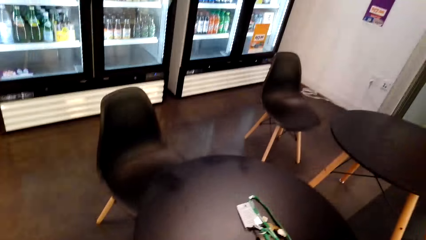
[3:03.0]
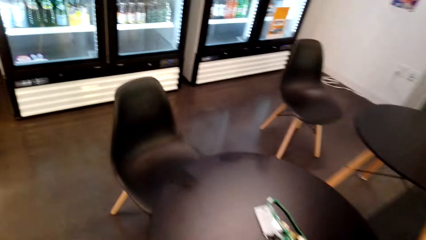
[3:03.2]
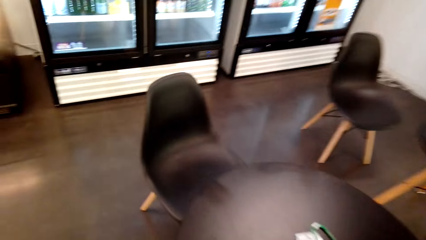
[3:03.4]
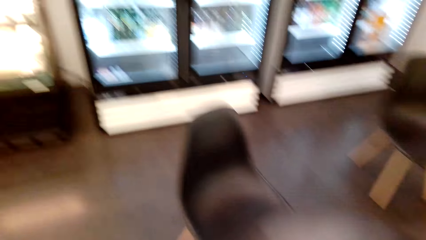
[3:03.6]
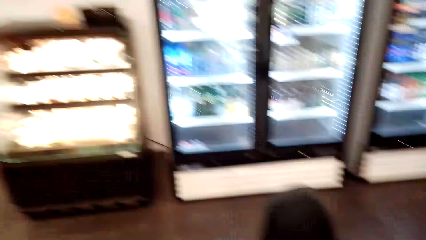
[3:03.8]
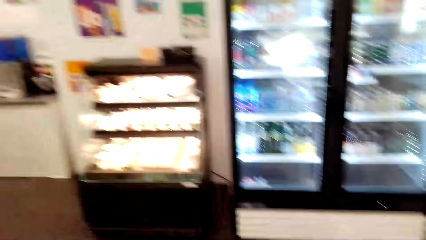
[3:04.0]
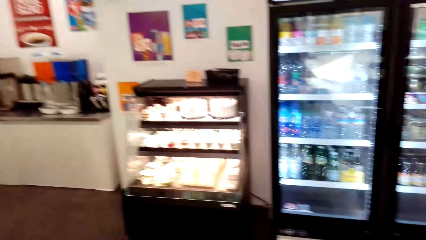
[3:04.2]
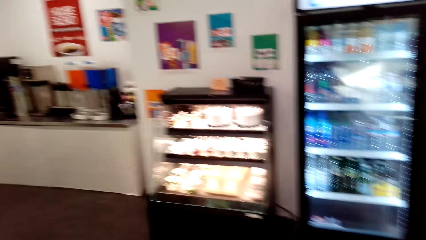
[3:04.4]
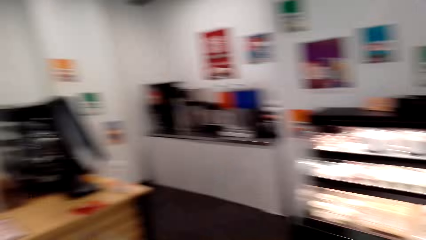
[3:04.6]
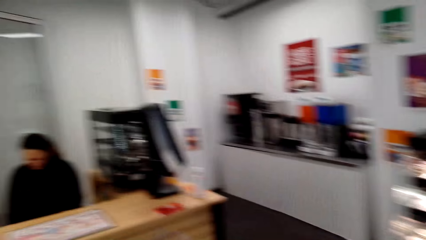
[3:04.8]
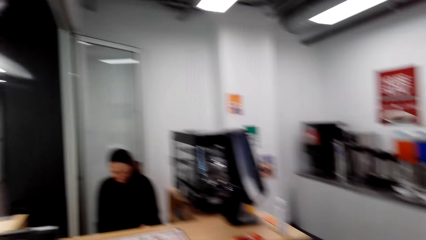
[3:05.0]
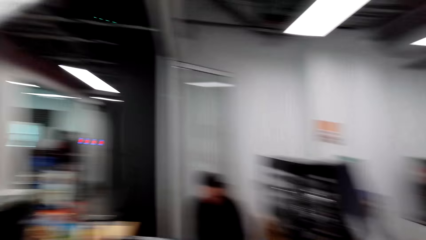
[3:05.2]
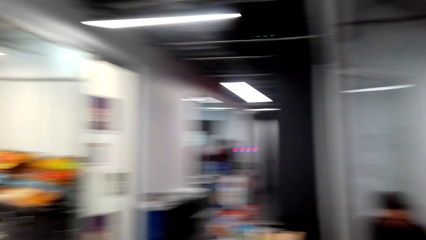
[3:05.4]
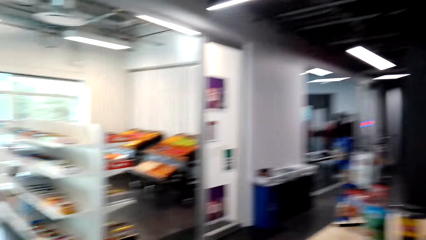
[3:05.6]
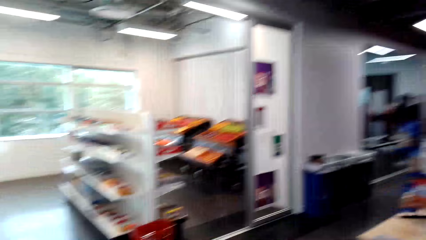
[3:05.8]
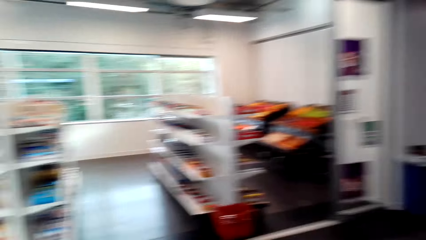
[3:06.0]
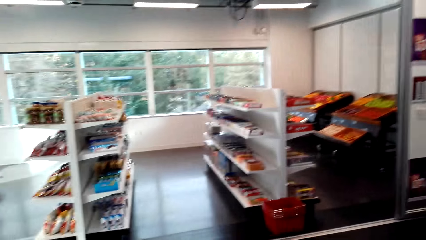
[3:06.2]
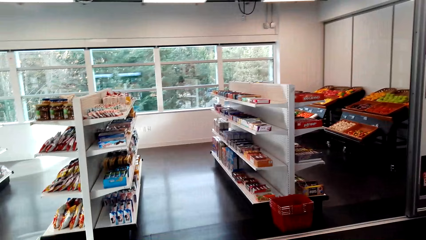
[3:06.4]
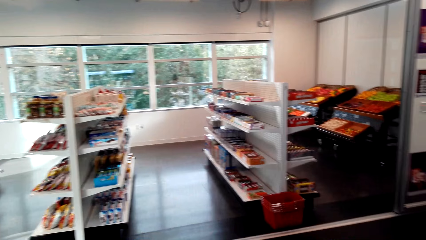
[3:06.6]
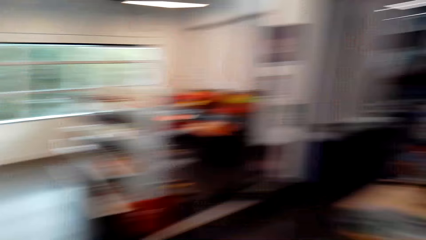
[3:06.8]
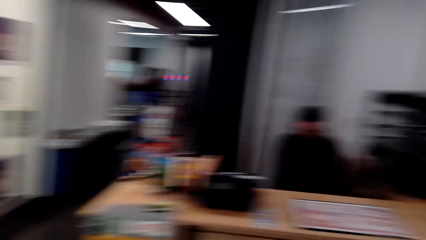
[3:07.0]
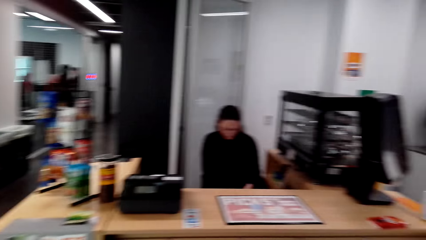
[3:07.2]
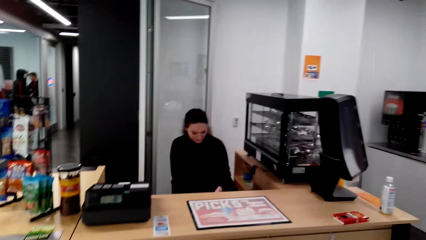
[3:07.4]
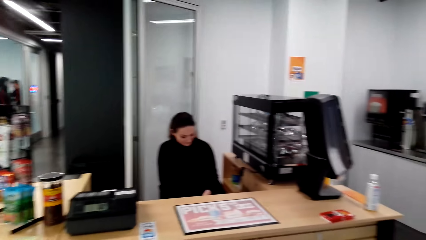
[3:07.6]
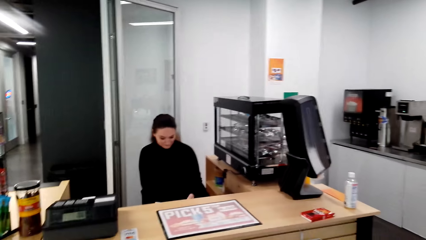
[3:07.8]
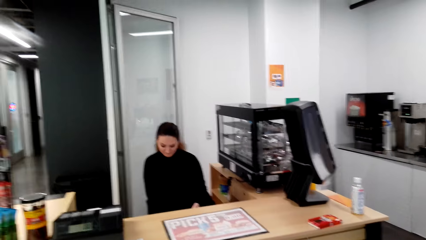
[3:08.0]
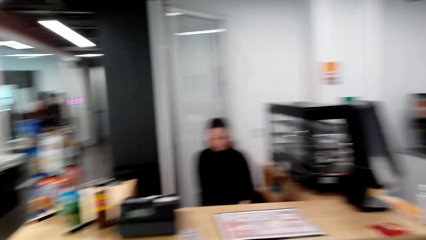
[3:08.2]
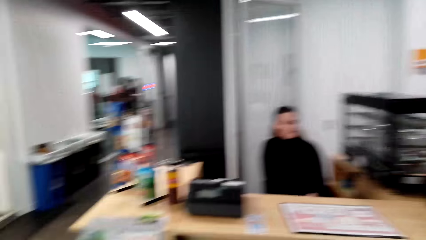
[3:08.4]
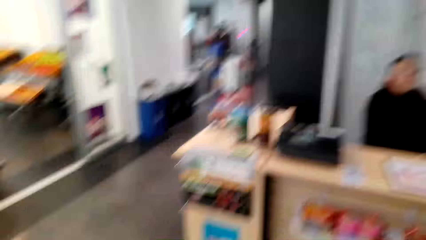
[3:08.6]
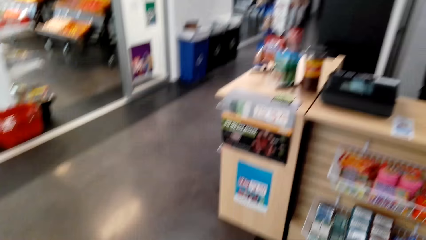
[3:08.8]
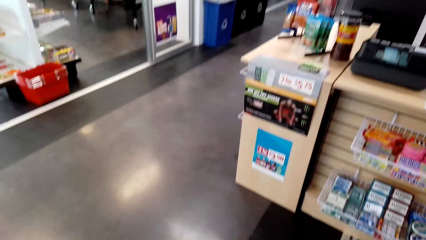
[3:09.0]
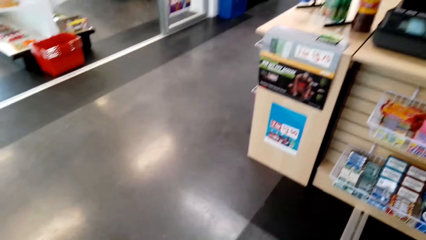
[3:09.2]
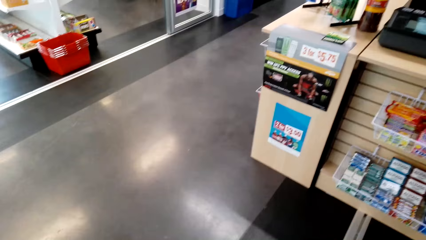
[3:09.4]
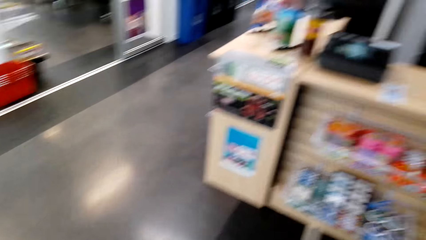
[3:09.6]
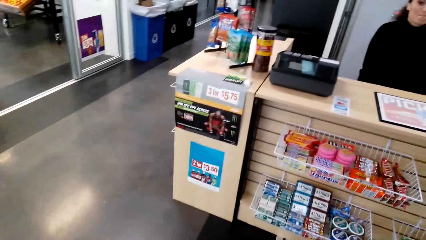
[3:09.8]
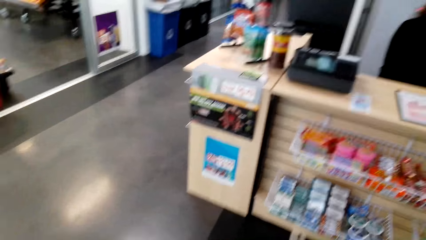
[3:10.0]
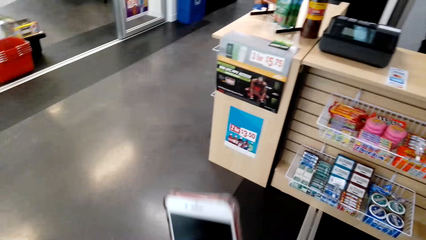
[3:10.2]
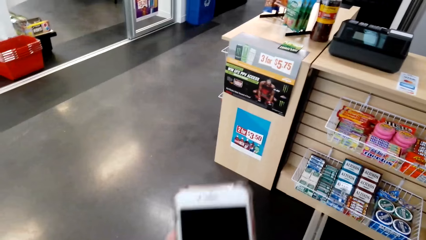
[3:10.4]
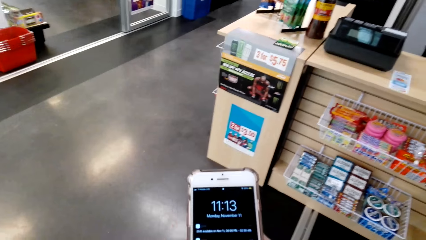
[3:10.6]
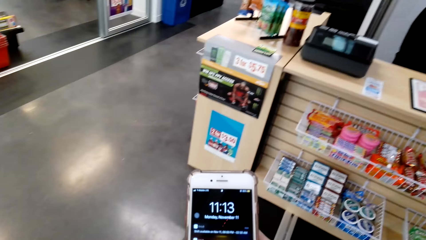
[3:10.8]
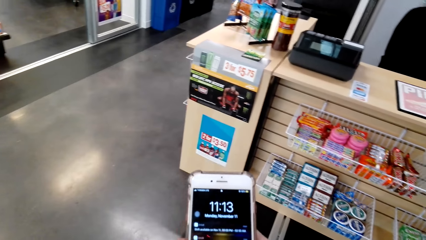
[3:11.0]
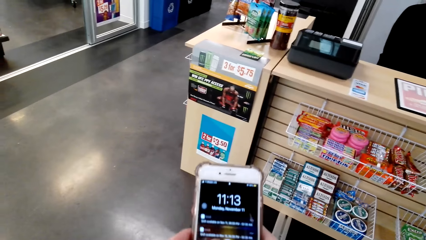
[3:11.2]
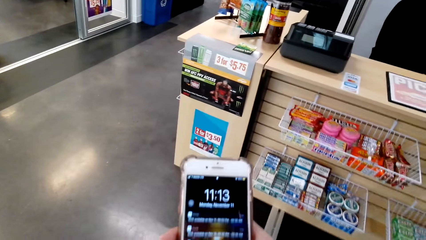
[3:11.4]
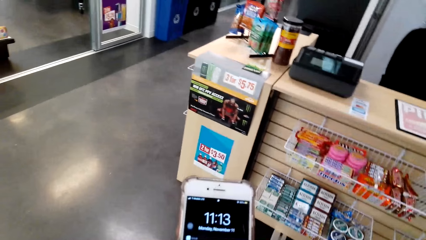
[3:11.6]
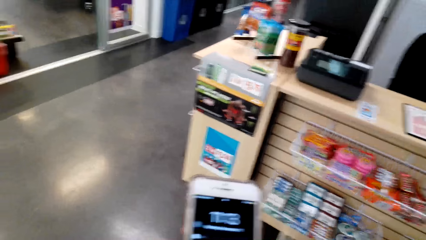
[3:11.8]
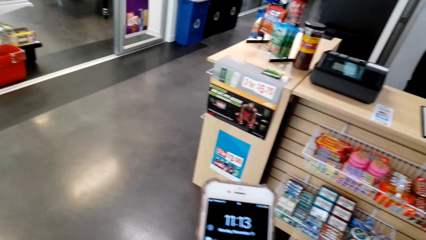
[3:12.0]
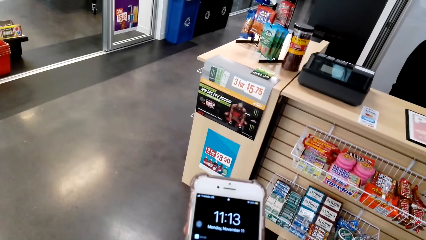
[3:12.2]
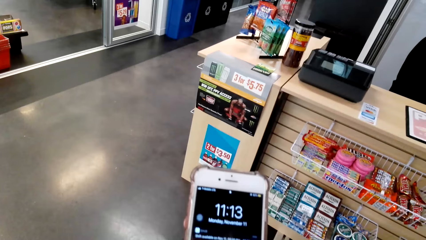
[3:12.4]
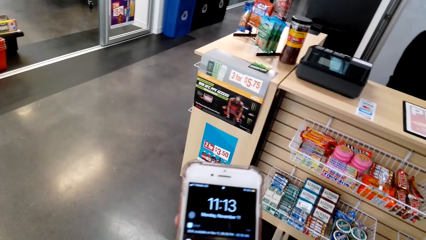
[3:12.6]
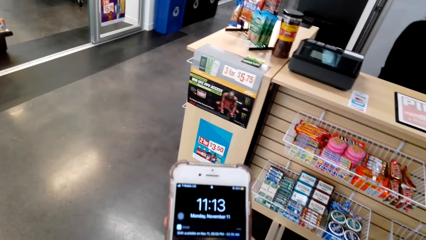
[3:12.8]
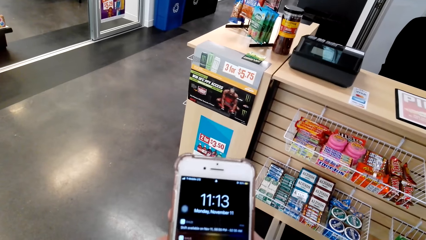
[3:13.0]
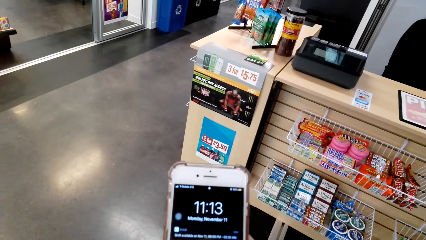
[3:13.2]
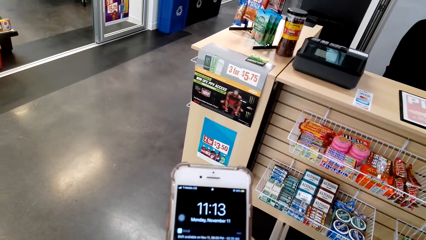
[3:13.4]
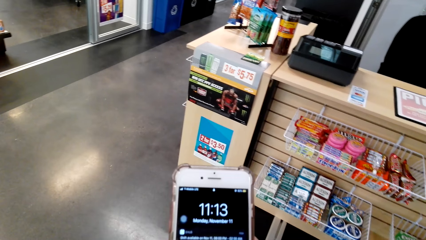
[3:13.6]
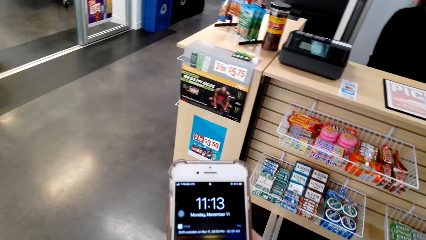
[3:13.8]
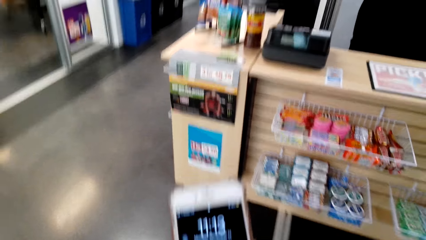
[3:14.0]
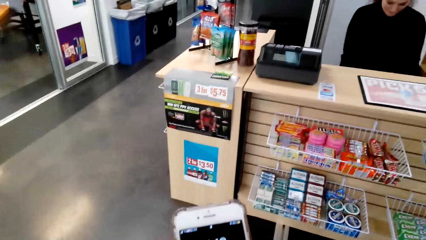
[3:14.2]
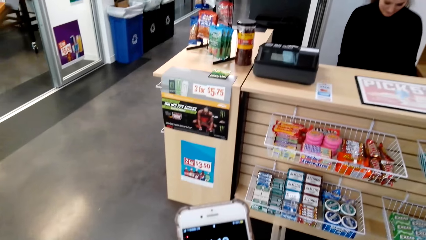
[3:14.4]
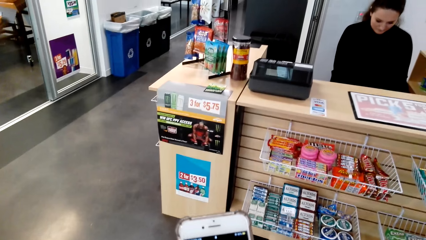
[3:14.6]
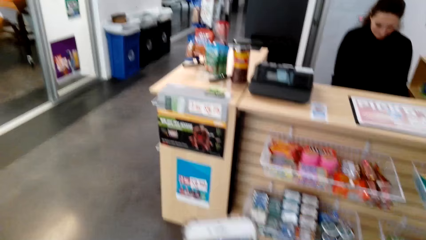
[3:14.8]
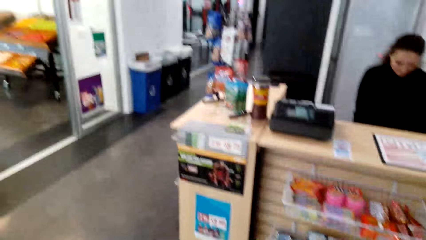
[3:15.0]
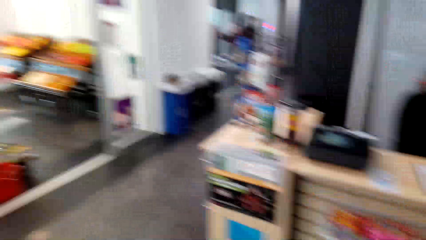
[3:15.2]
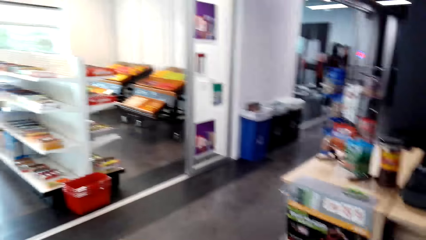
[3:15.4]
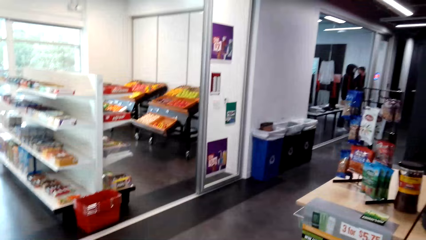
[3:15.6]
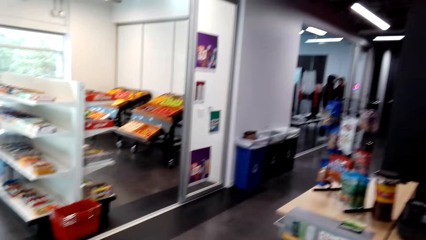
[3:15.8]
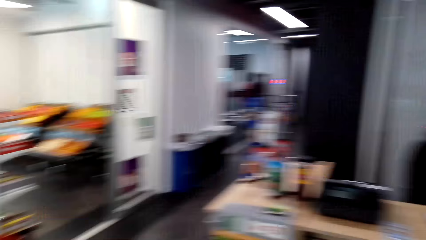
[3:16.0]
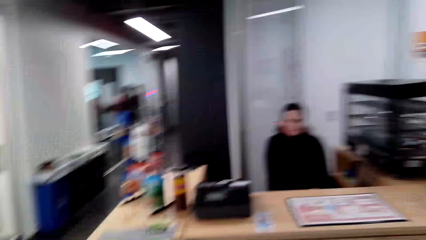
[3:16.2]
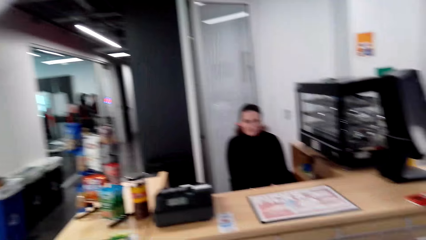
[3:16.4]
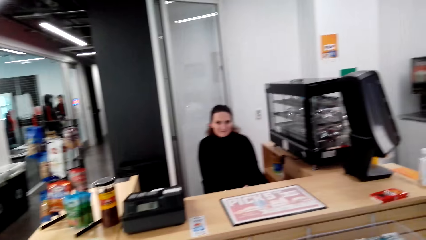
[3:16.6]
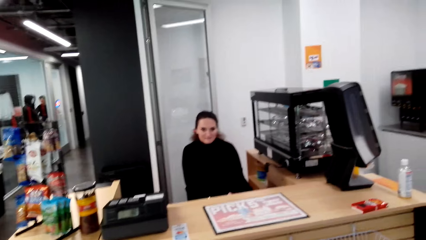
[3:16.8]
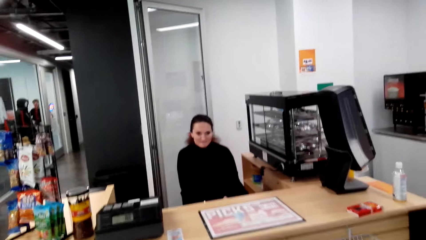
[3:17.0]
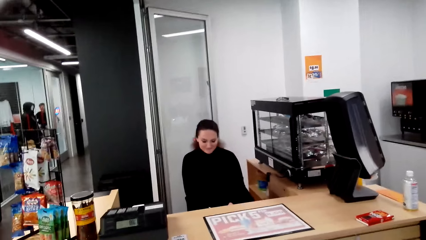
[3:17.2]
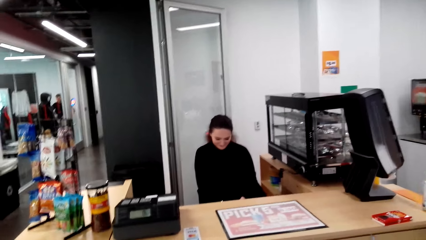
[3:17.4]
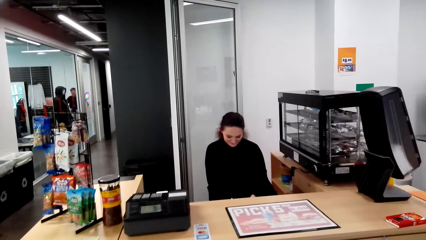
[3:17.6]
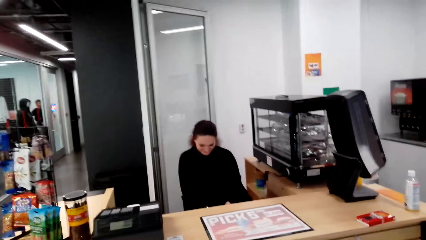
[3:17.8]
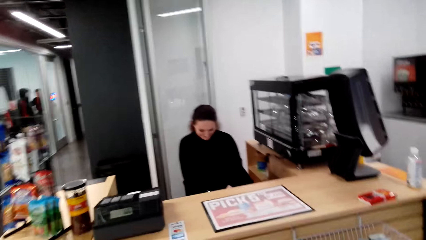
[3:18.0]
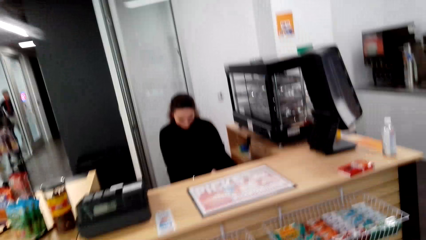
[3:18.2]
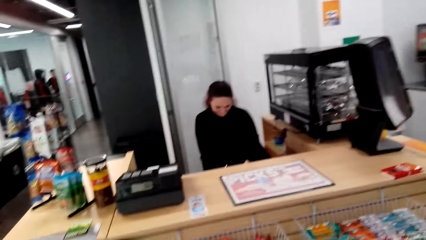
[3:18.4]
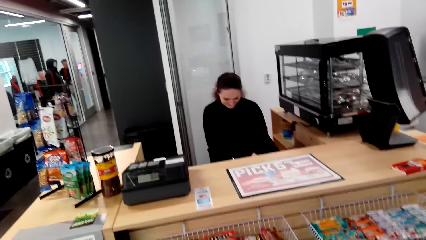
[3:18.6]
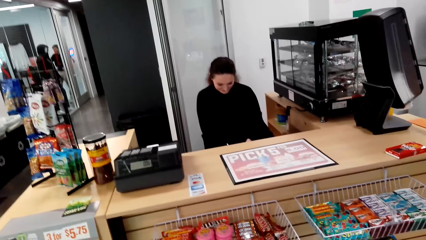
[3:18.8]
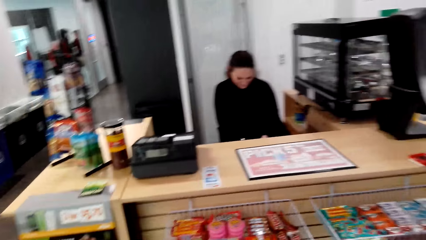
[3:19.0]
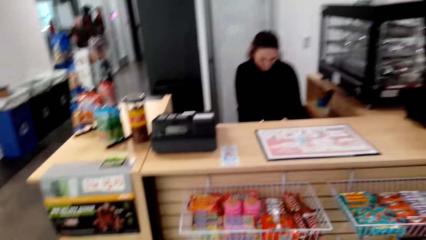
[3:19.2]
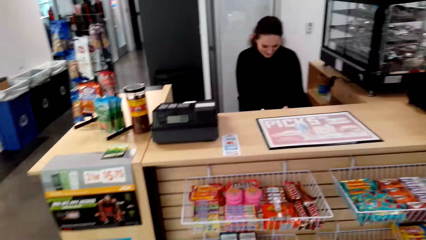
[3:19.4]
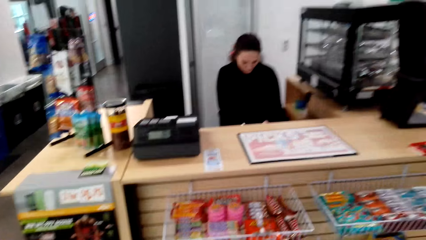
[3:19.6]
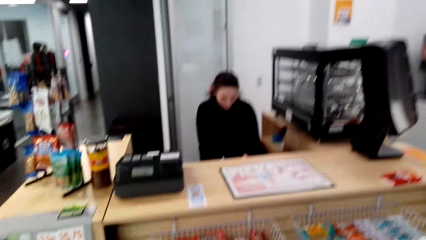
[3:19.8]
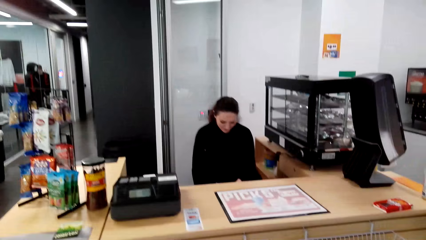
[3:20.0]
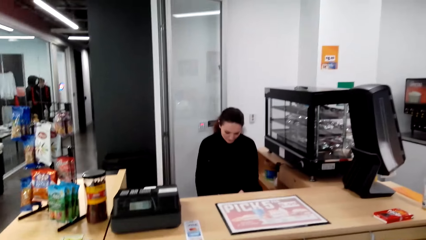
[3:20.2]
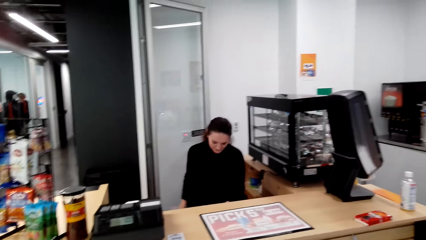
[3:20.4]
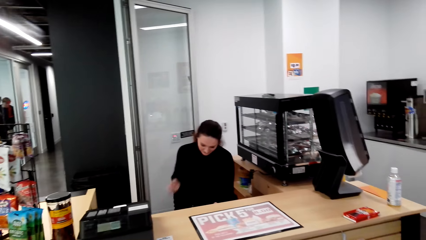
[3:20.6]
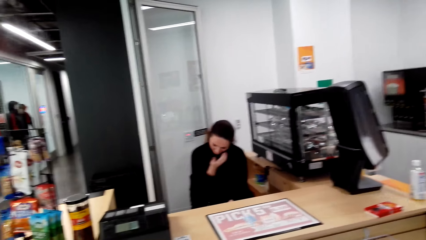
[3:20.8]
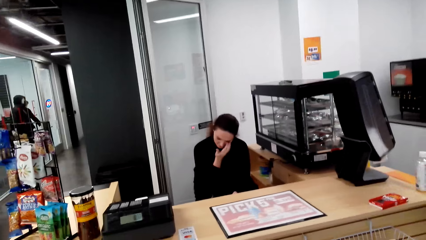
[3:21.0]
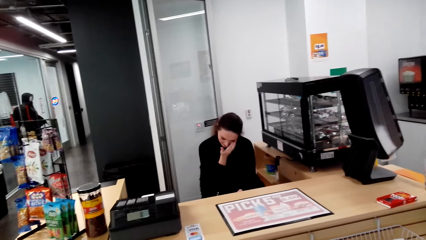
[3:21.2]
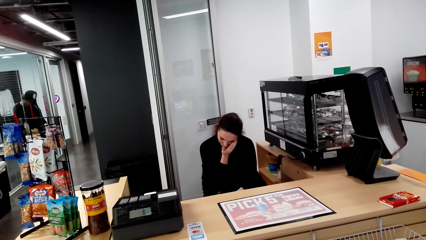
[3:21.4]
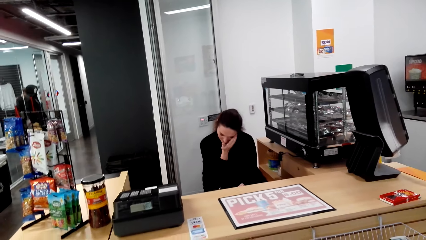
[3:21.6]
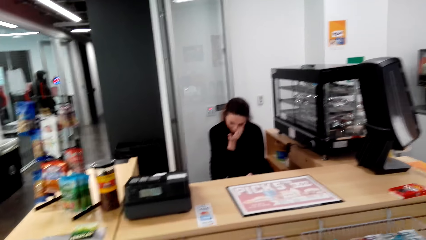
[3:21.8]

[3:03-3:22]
The camera wearer moves the camera around the mall. A woman converses with the camera wearer. The camera wearer touches his cellphone. He scrolls the phone. The woman converses with the camera wearer.
